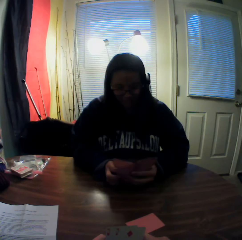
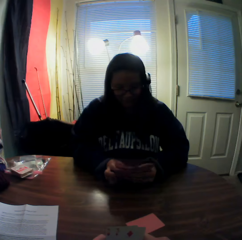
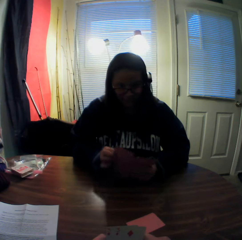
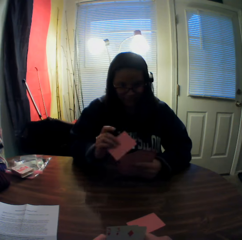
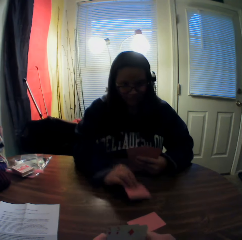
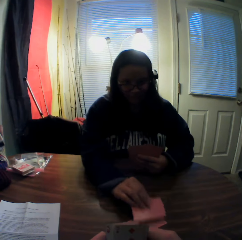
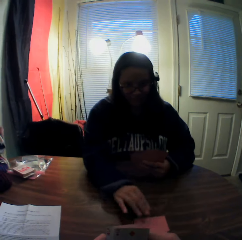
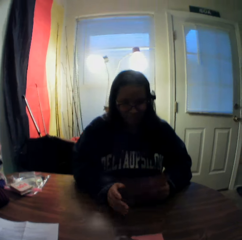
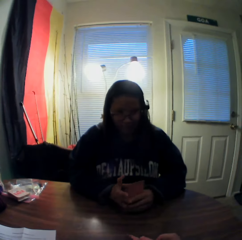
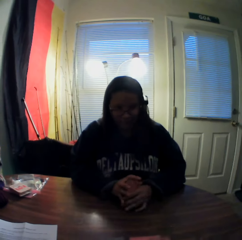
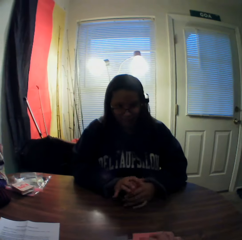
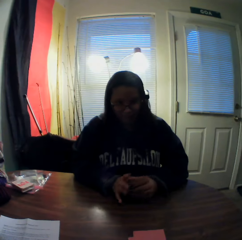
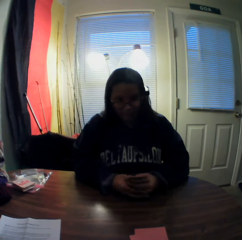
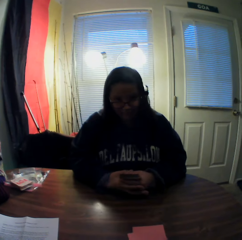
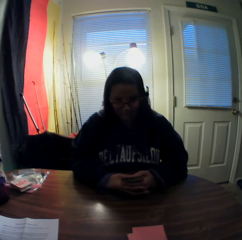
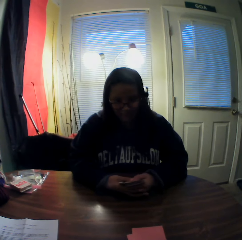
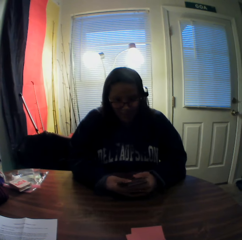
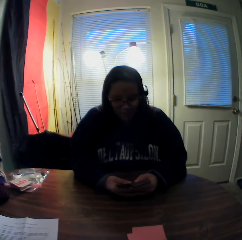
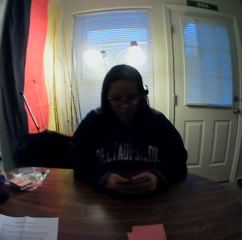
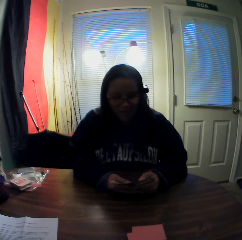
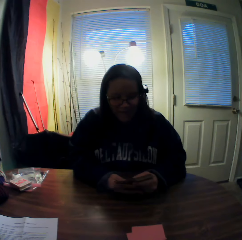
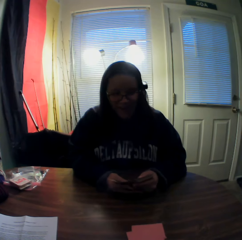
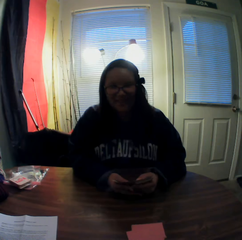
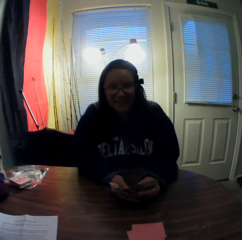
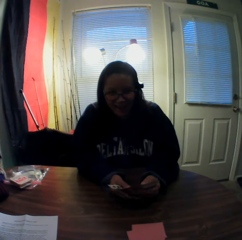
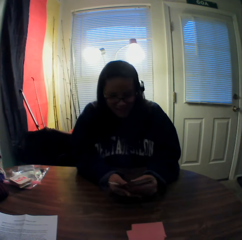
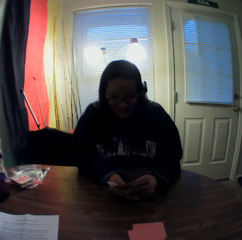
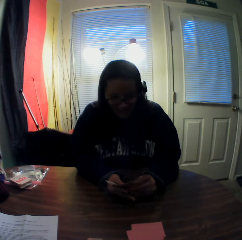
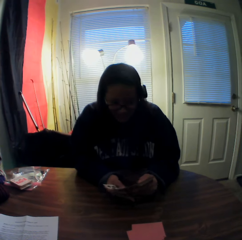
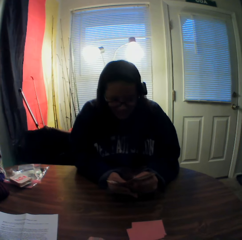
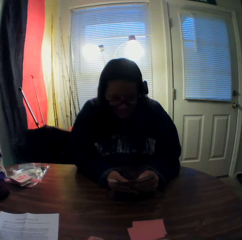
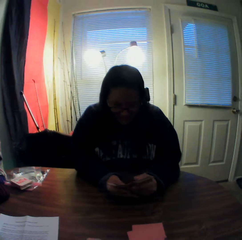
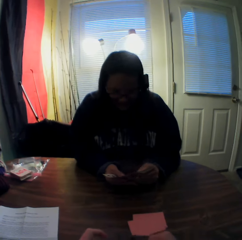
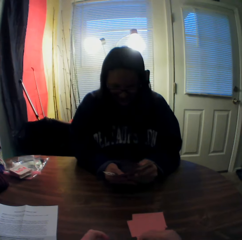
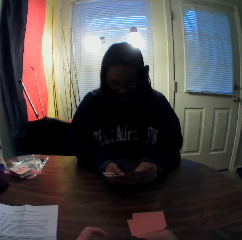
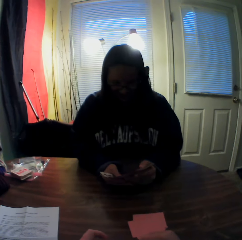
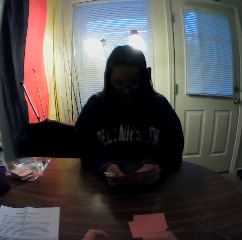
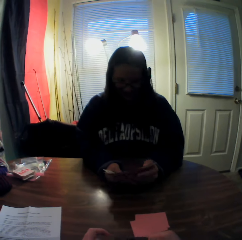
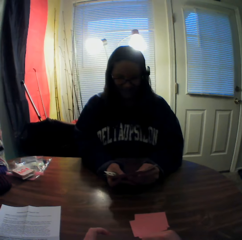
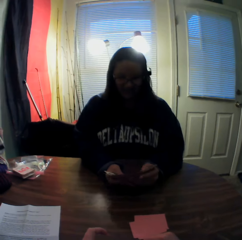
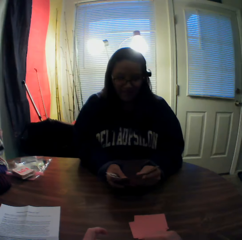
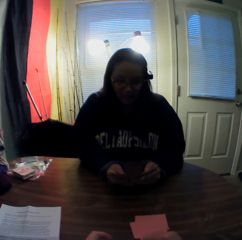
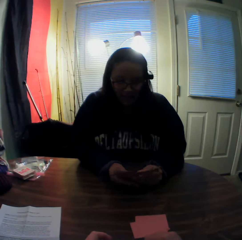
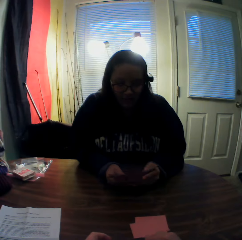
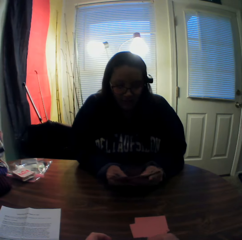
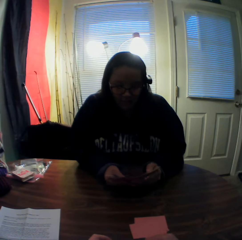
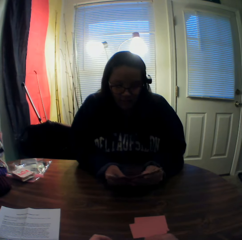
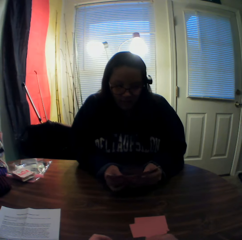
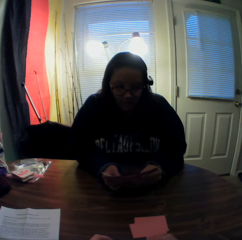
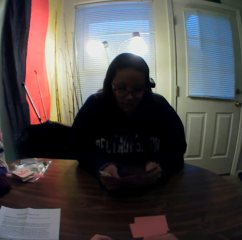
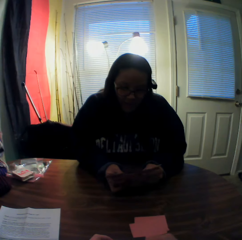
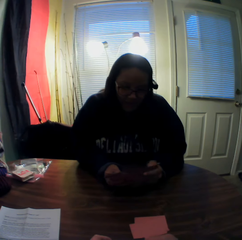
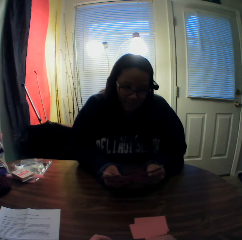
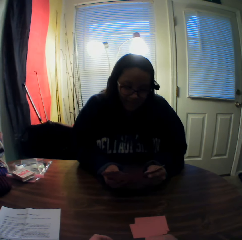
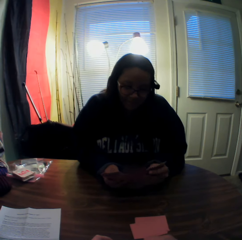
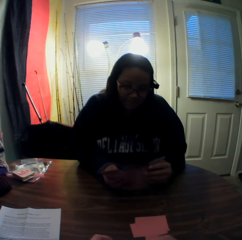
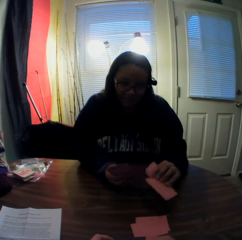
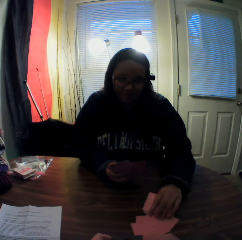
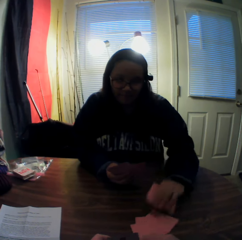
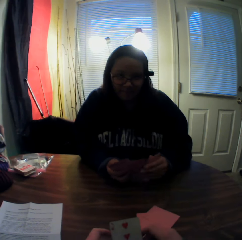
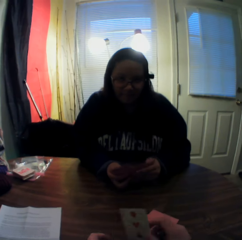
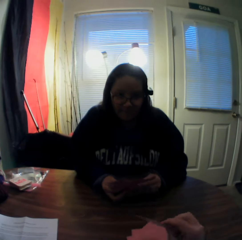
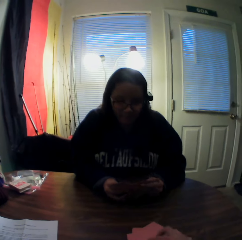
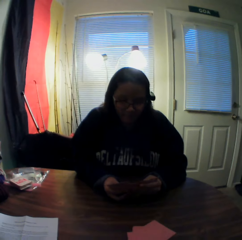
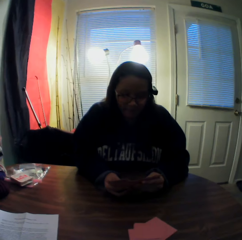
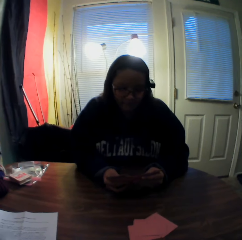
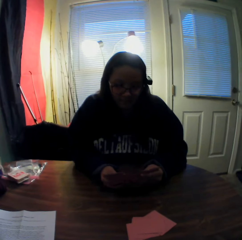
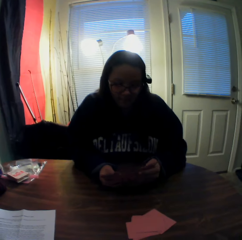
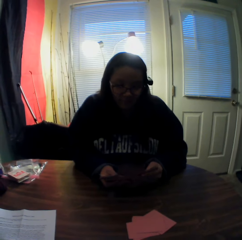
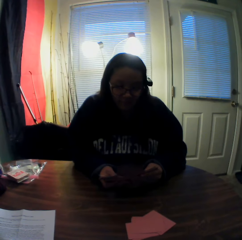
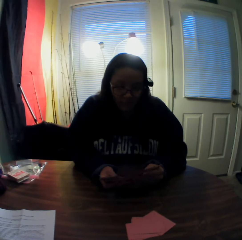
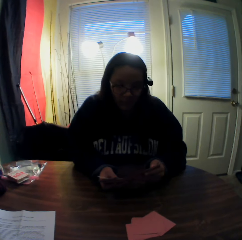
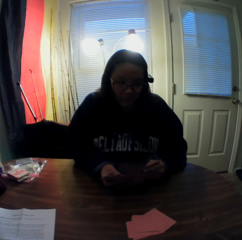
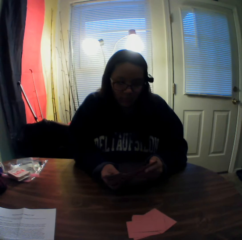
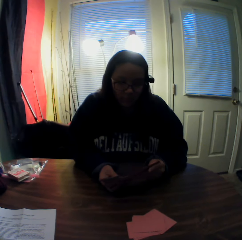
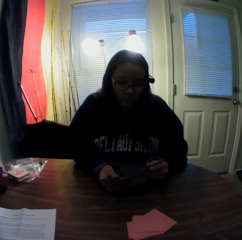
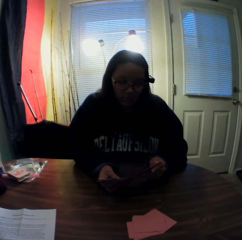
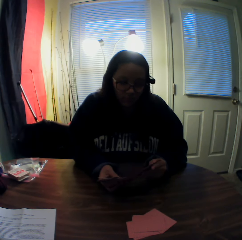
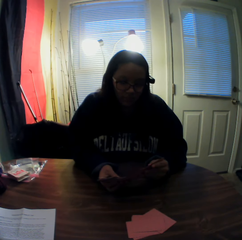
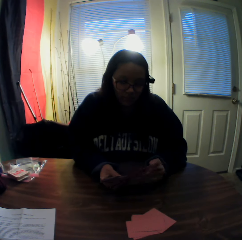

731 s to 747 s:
The woman picks a card from the stack of cards in her hands with her right hand. The woman places the card onto the card on the table. The camera wearer stares at the woman. The woman gathers the stack of cards in her hands. The woman flips through the stack of cards in her hands. The woman inspects the cards in her hands. The woman picks a card from the stack of cards in her hands with her left hand. The woman places the card onto the stack of cards on the table. The camera wearer places a card onto the stack of cards on the table. They stare at the woman.

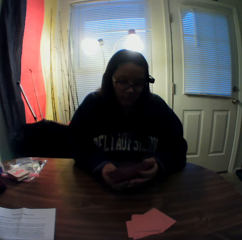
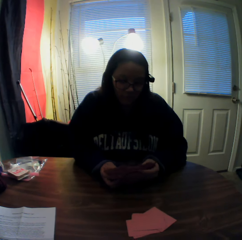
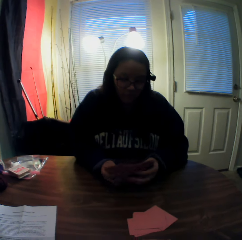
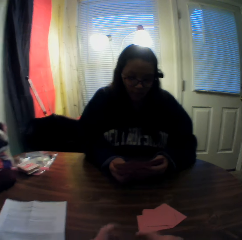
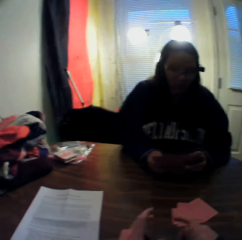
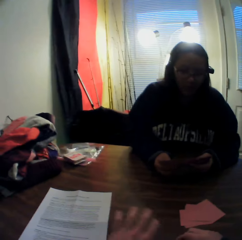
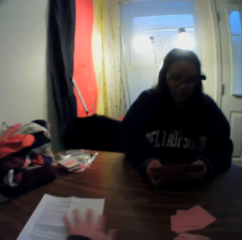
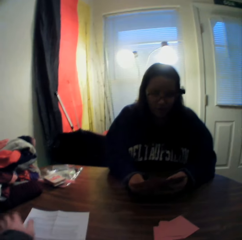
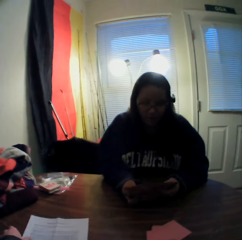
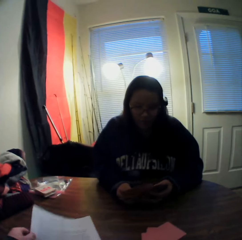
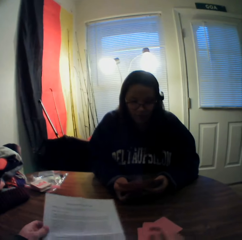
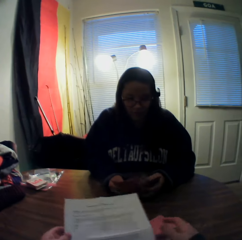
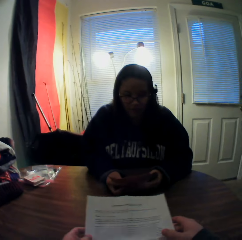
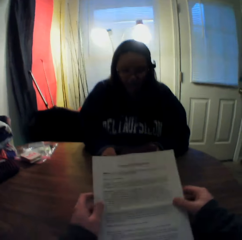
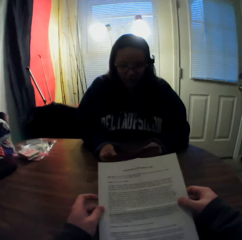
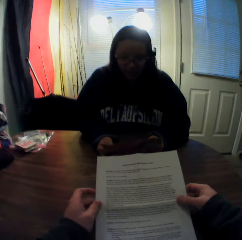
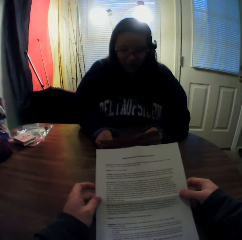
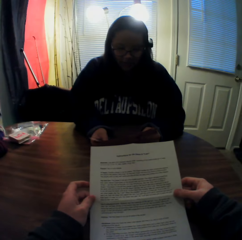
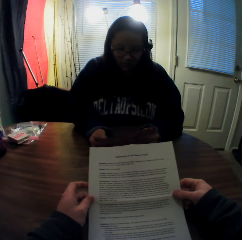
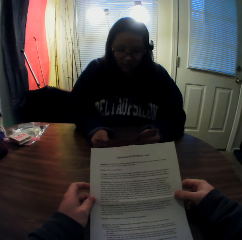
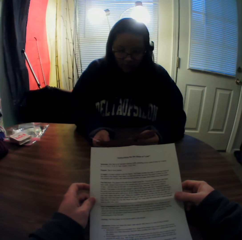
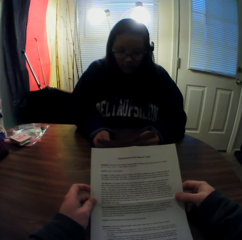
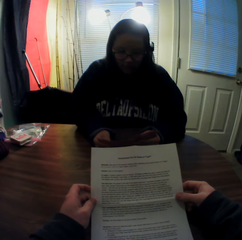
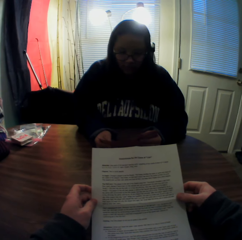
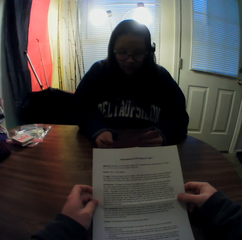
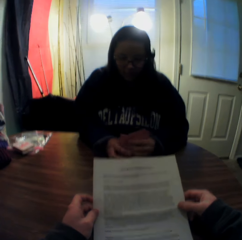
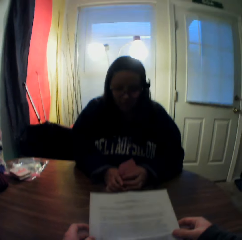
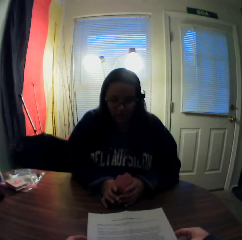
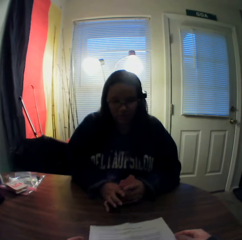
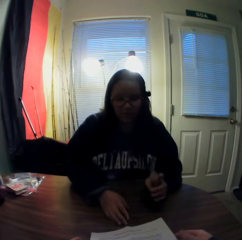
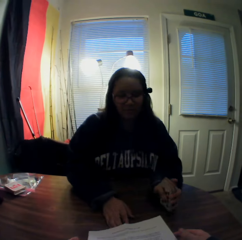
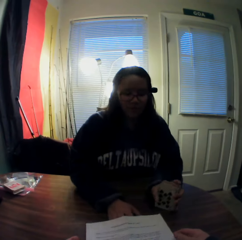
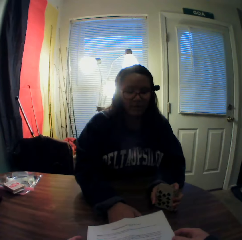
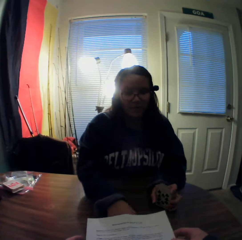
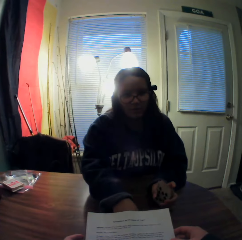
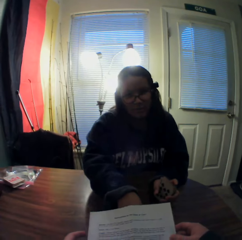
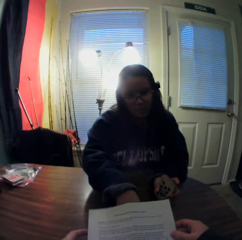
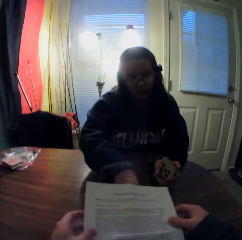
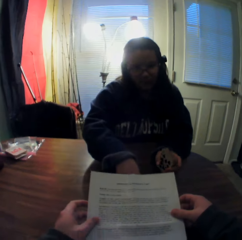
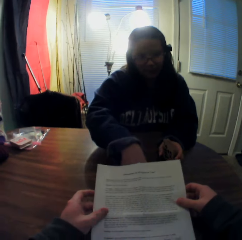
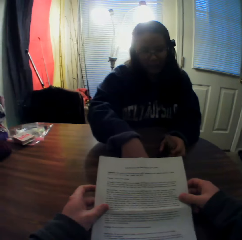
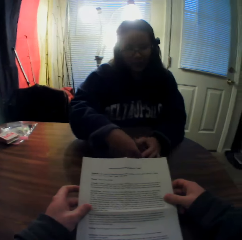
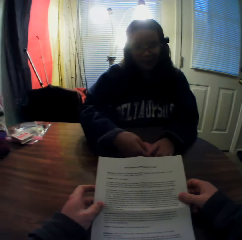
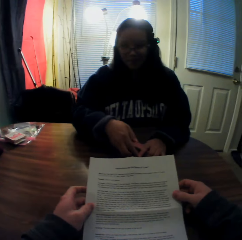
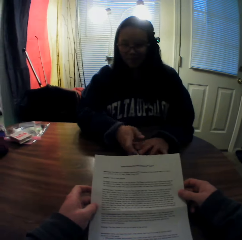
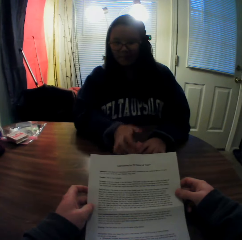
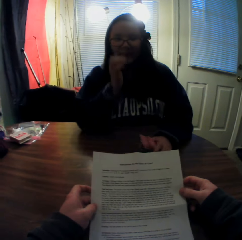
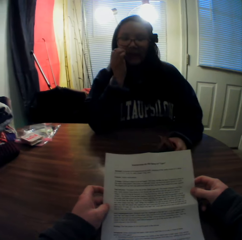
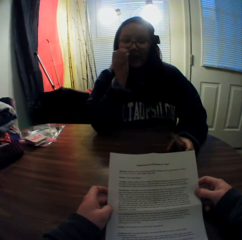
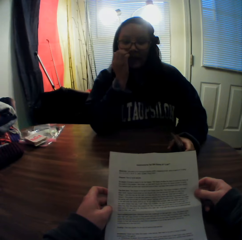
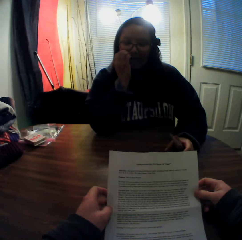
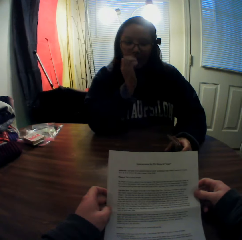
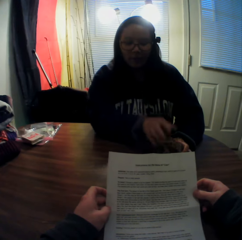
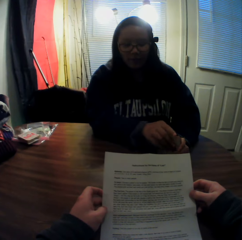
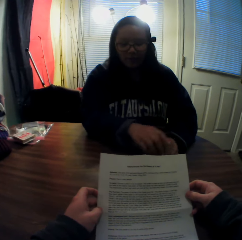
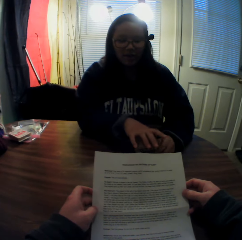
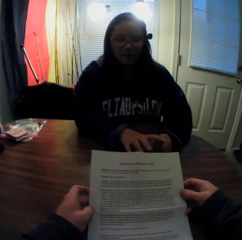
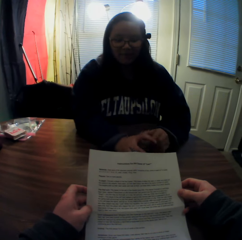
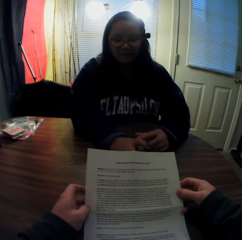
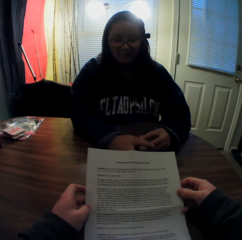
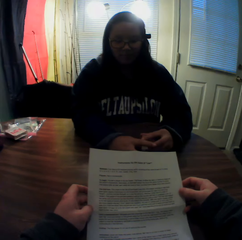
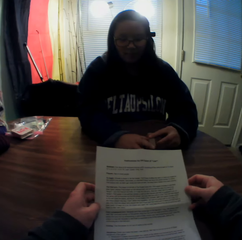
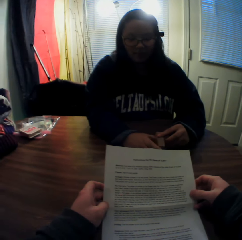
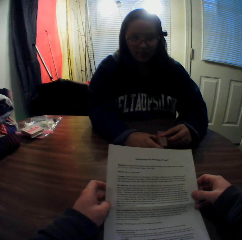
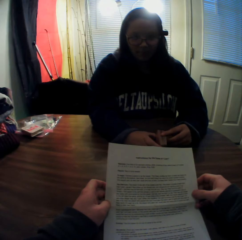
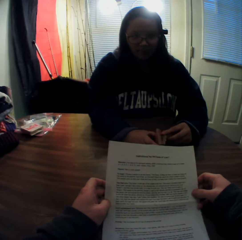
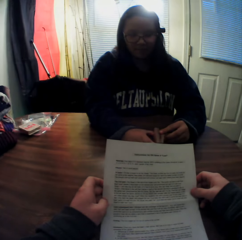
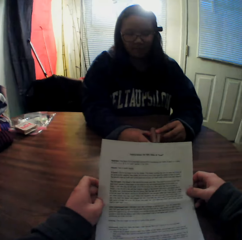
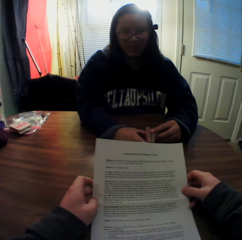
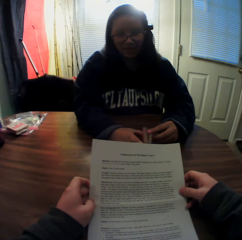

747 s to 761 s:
The camera wearer picks a piece of paper or printed page from the table with his left hand. He holds the piece of paper with both hands. He stares at the printed page. The woman gathers the stack of cards in her hands. The camera wearer stares at the woman. The woman picks the stack of cards on the table with her right hand. The camera wearer stares at the printed page. The woman adds the stack of cards to the cards in her left hand. The woman scratches her right cheek with her right hand.
